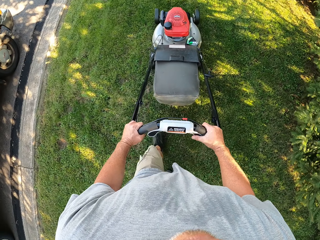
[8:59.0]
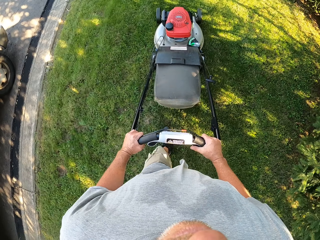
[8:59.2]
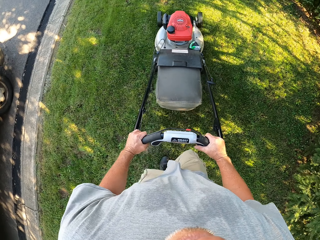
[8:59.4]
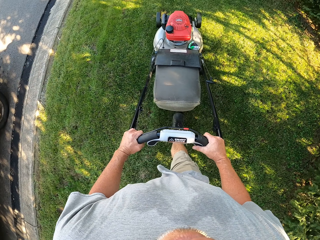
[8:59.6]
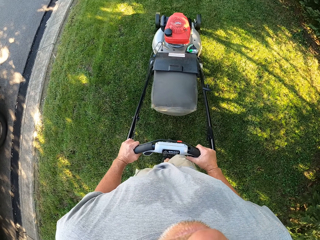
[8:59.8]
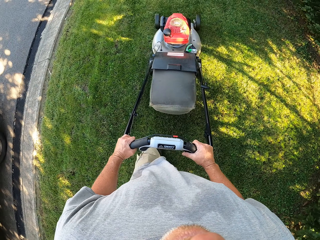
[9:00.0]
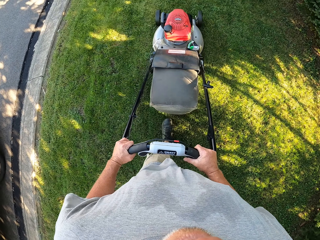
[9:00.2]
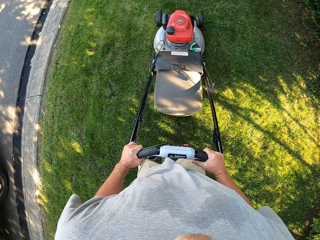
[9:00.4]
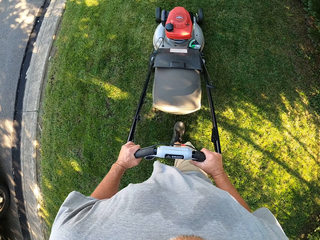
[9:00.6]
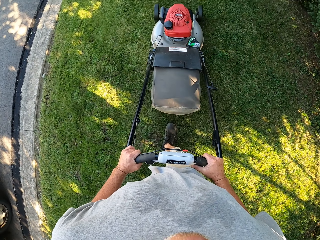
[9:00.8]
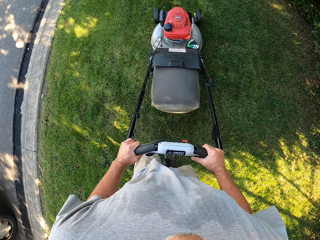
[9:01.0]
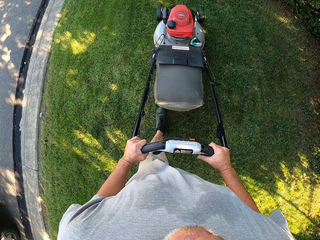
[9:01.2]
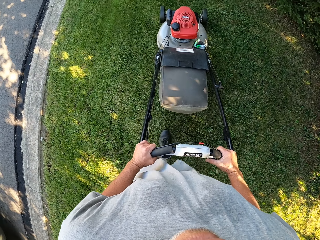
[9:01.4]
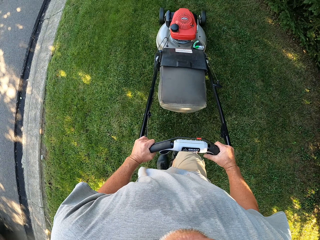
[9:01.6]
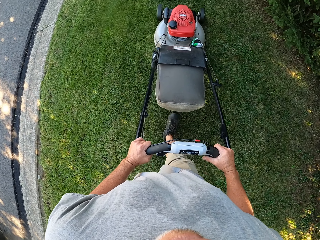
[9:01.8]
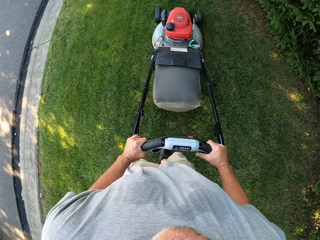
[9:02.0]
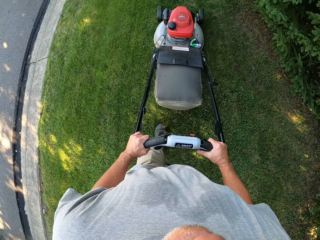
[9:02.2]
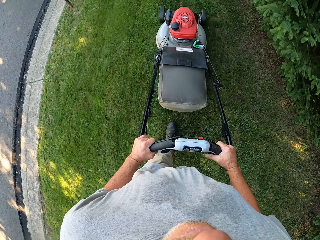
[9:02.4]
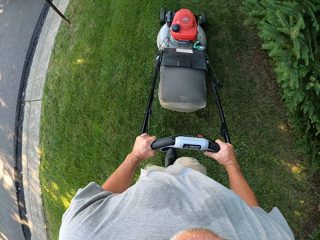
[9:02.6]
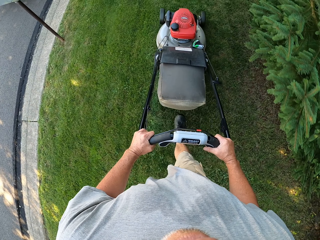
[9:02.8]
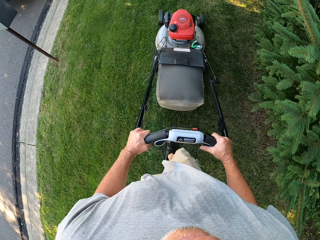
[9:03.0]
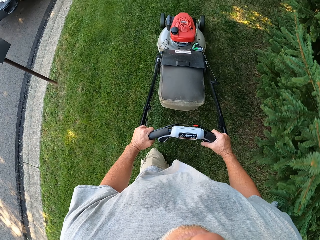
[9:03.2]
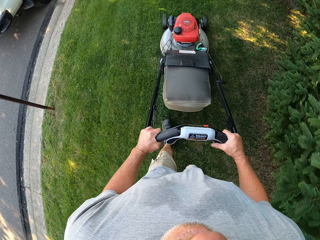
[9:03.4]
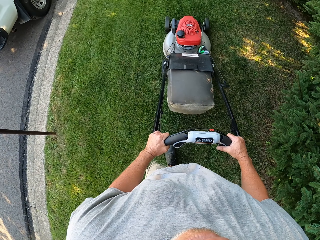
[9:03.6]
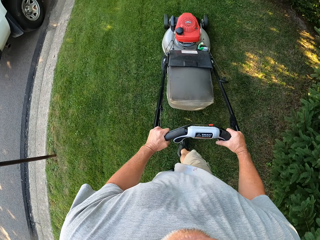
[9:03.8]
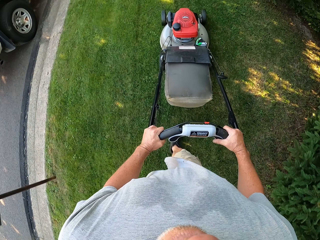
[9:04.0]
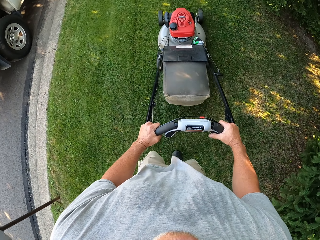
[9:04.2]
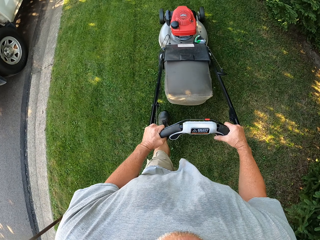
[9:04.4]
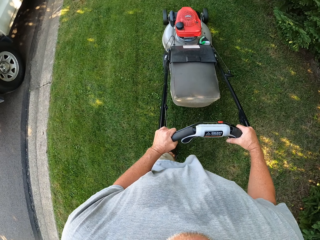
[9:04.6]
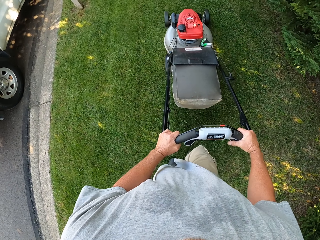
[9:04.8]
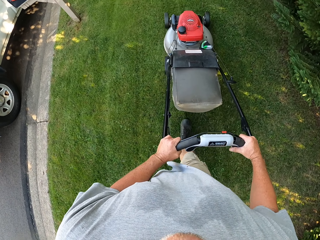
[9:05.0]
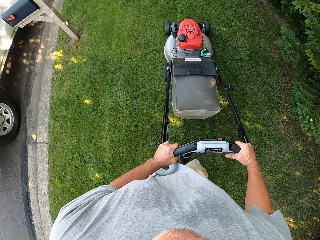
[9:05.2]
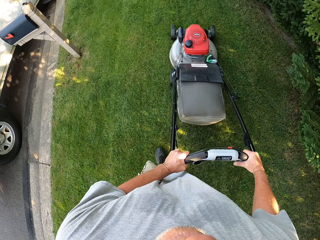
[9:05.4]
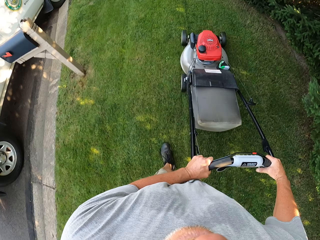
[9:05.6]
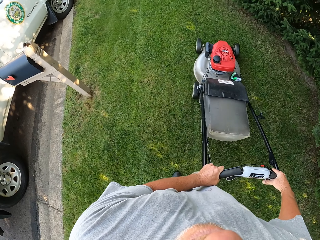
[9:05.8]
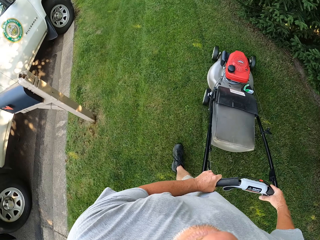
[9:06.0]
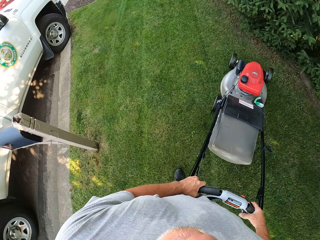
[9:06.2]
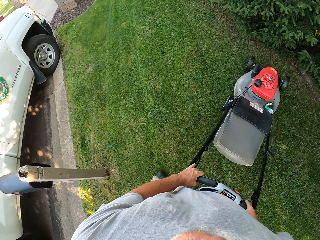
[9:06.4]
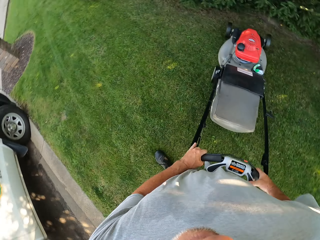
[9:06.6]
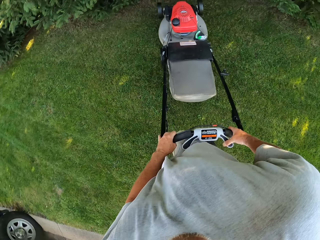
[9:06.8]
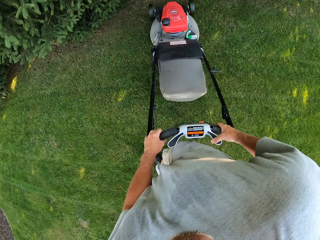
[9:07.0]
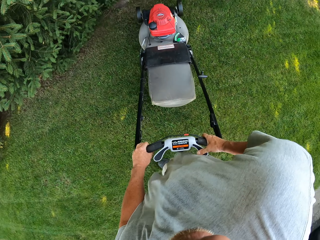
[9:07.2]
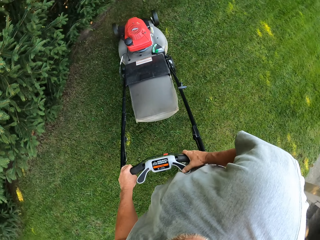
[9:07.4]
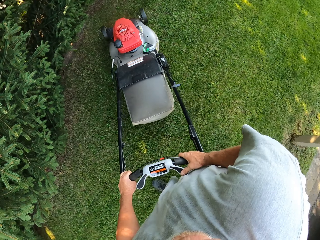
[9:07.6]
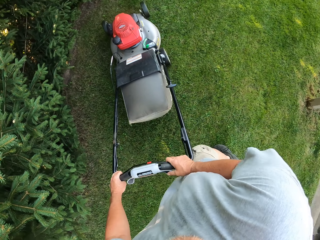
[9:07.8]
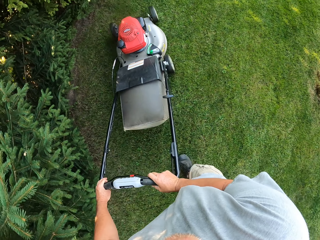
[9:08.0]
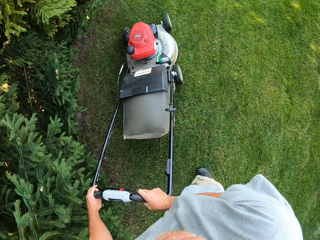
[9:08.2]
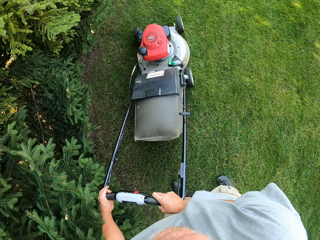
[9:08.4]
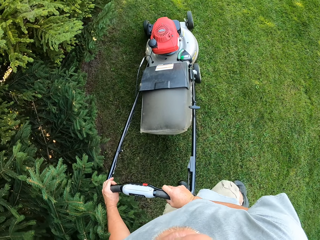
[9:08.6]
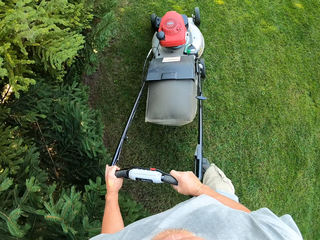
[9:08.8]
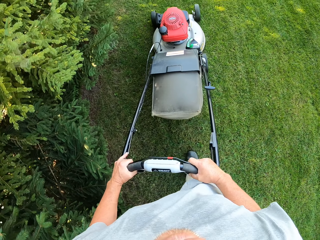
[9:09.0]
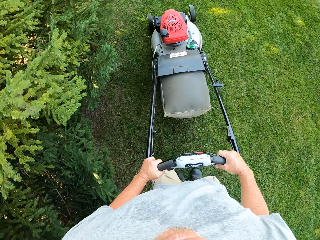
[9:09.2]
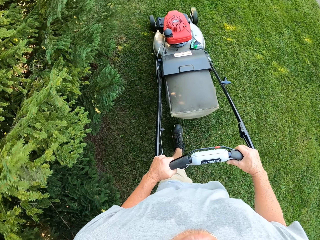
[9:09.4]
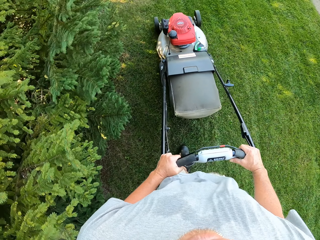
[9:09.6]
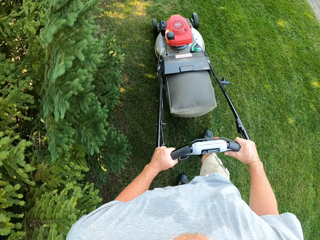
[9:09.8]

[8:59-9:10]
The camera wearer mows the lawn with a mower. They mow the lawn with the mower again. They turn around. They cut grass with the lawnmower.

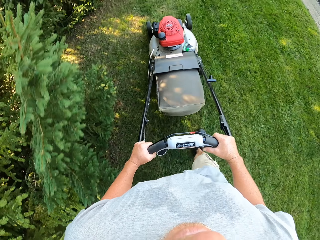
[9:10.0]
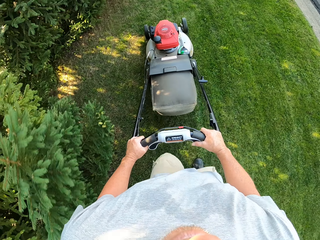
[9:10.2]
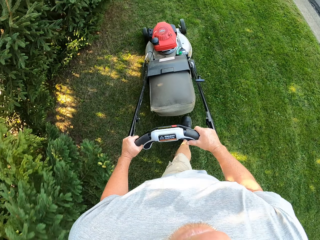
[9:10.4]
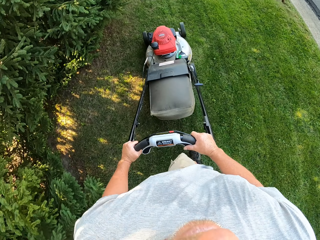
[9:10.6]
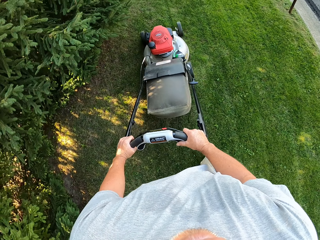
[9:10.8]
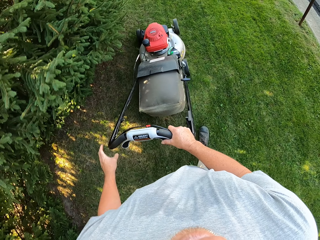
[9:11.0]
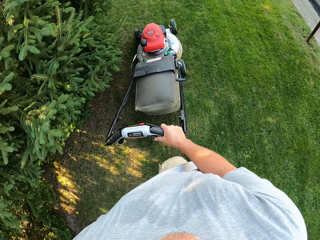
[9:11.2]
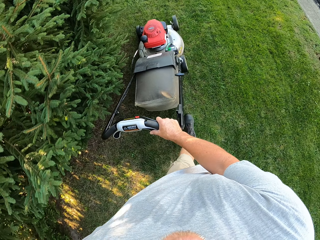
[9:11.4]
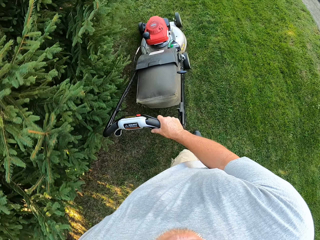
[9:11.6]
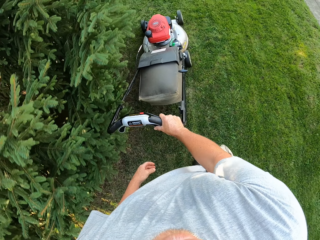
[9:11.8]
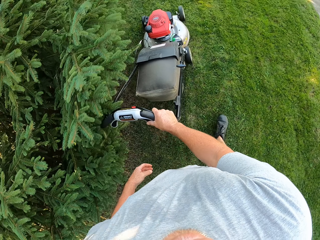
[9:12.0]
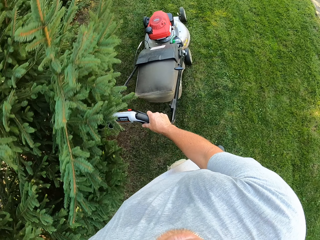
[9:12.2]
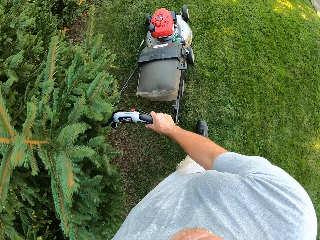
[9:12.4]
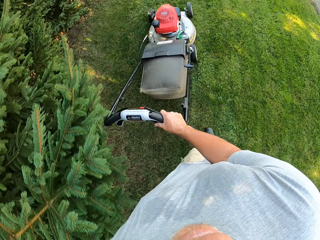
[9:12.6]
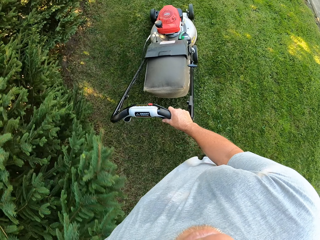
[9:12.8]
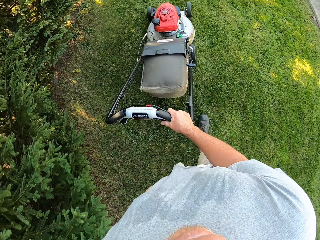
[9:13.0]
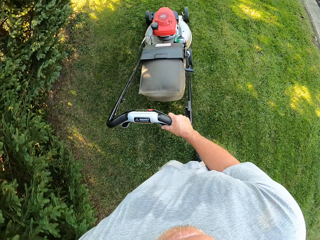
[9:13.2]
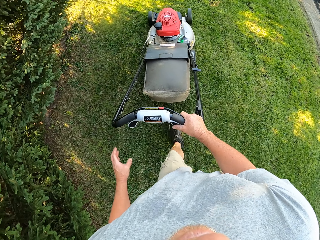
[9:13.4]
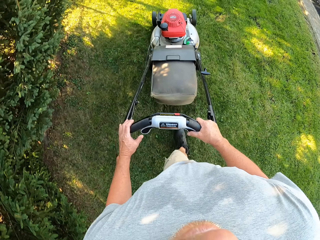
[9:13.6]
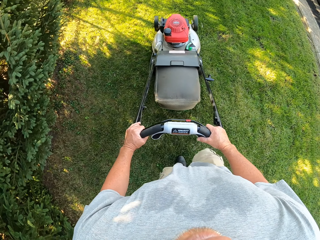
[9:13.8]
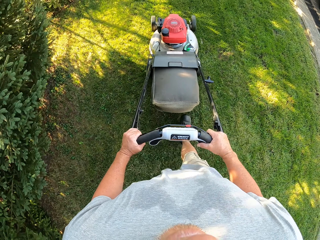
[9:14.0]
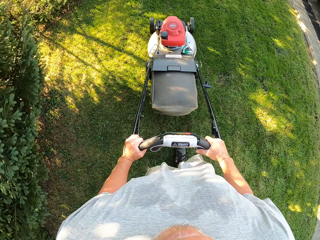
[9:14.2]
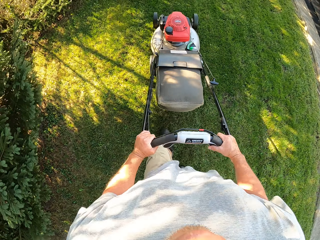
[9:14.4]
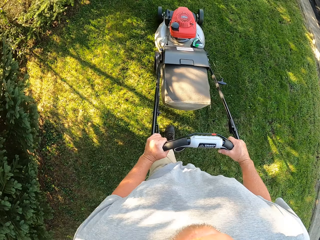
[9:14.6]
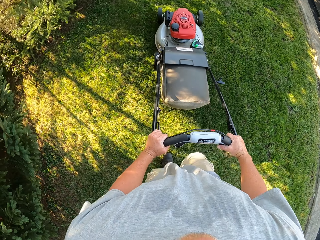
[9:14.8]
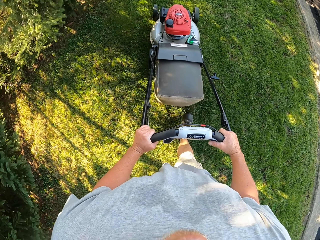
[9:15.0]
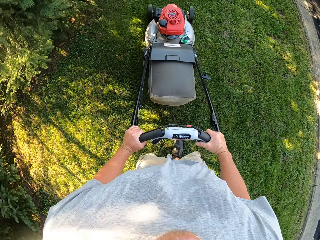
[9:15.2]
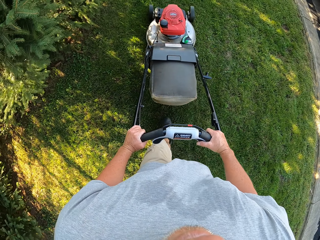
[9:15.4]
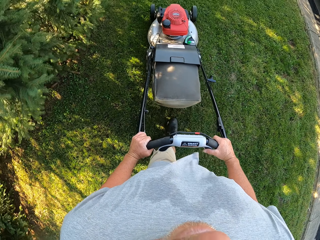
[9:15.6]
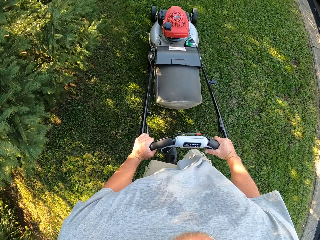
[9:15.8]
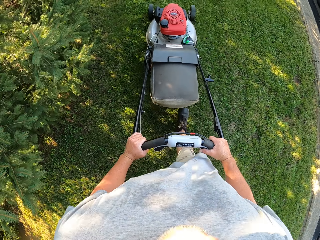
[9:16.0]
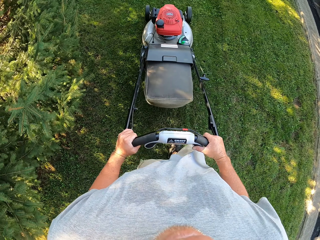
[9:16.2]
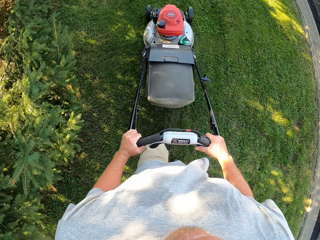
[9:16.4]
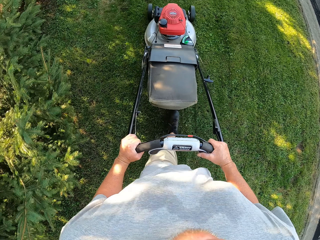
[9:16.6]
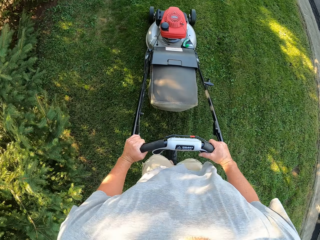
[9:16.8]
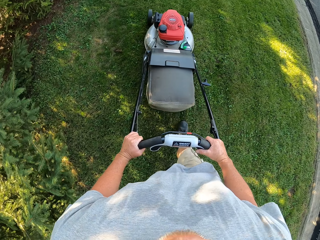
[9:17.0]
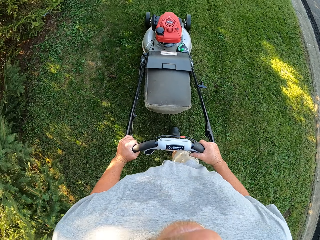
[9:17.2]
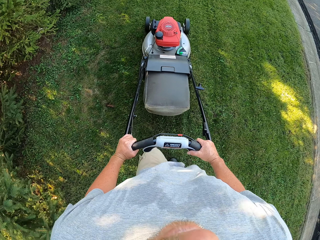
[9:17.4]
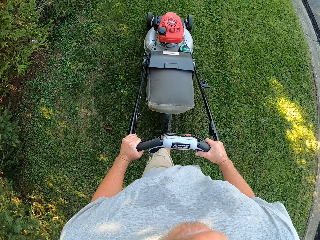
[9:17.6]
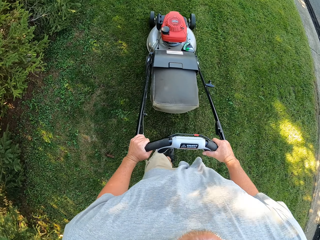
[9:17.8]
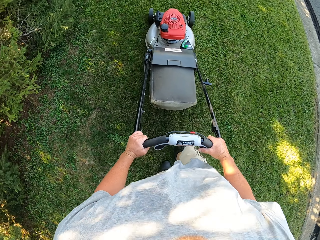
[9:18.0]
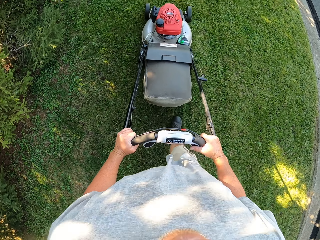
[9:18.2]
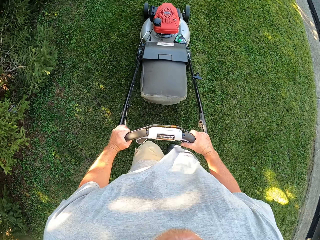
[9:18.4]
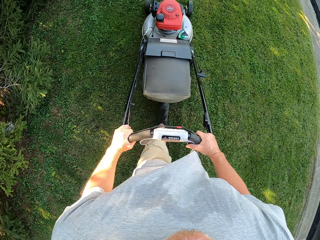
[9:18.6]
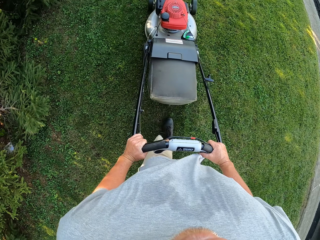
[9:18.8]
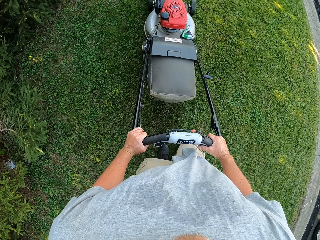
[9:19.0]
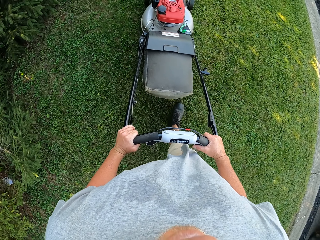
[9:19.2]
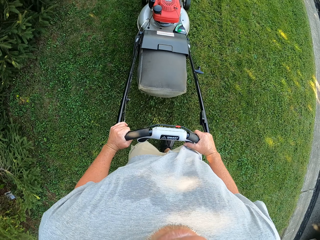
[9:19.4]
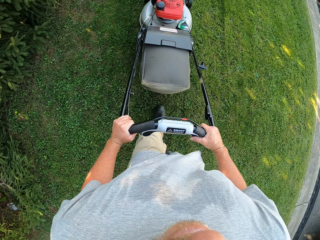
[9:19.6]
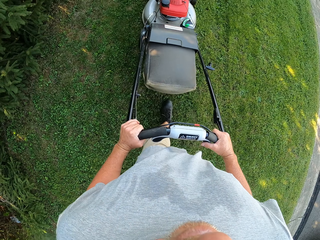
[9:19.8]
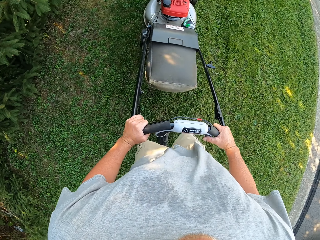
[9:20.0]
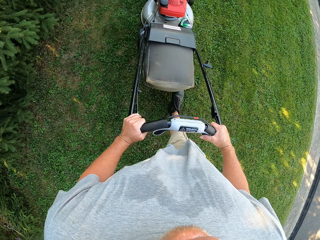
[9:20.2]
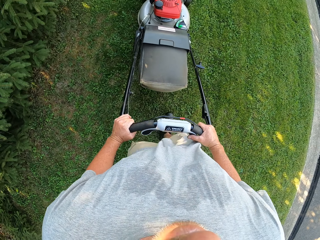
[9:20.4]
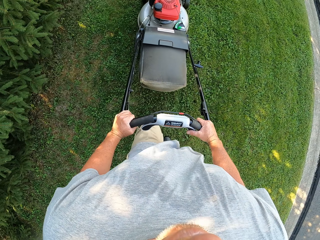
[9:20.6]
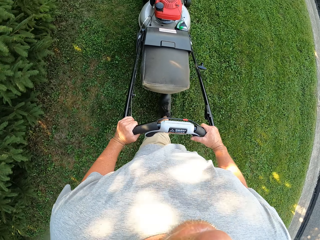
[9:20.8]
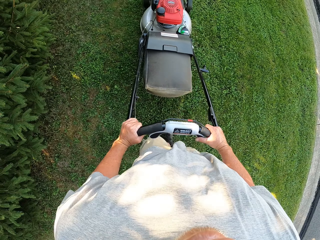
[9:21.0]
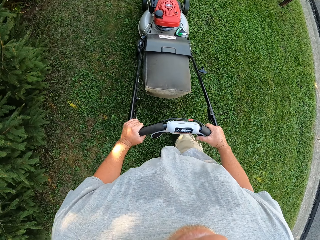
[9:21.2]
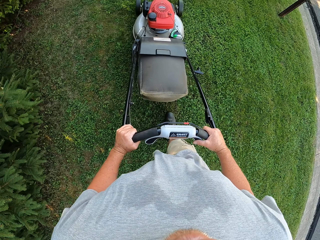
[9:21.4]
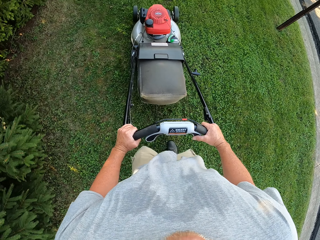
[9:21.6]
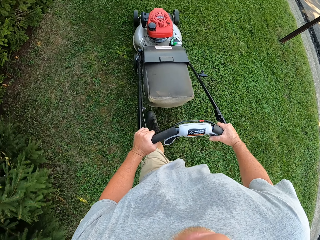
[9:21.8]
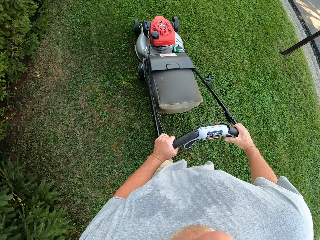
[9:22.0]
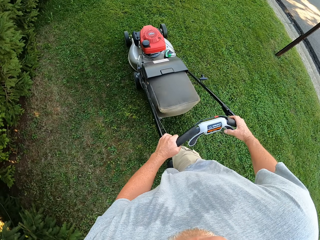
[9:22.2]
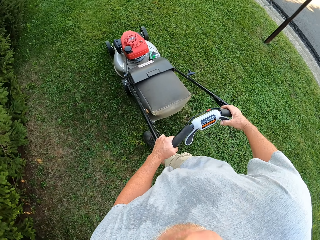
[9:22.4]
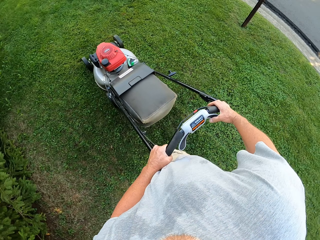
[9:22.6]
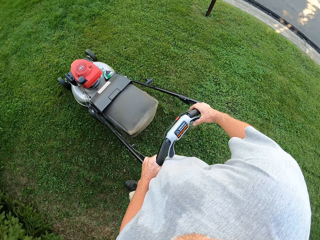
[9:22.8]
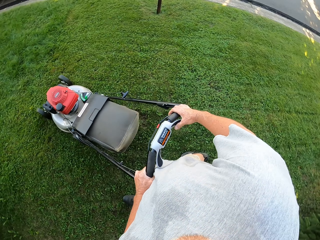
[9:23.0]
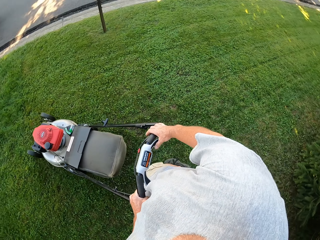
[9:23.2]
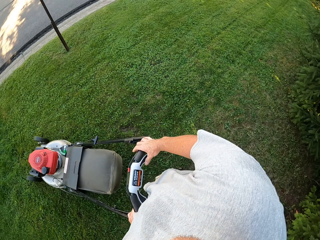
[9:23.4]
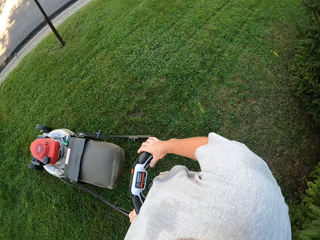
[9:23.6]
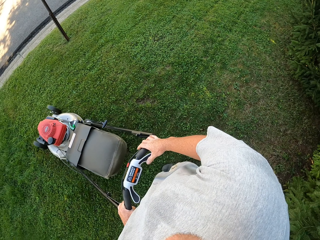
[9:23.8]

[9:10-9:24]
The camera wearer mows the lawn with a mower. They remove the left hand from the lawnmower. They mow the lawn with the mower. They hold the lawnmower with both hands. They mow the lawn with the mower. They mow the lawn with the mower again.
